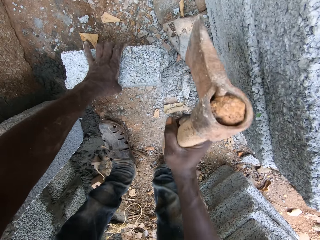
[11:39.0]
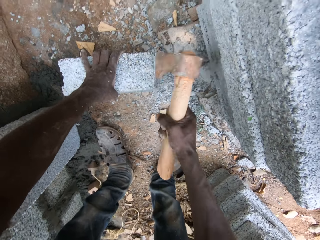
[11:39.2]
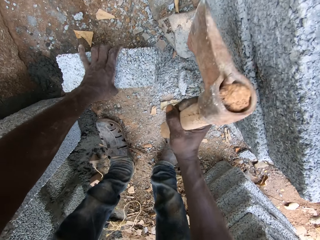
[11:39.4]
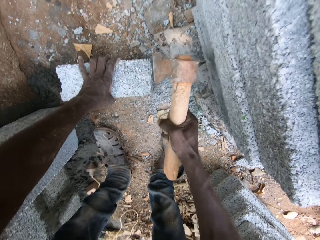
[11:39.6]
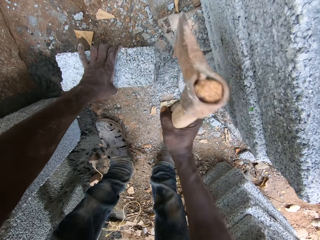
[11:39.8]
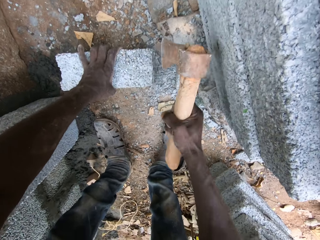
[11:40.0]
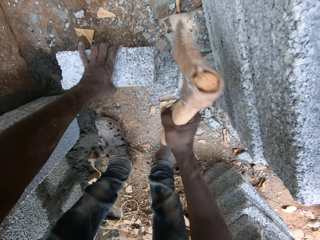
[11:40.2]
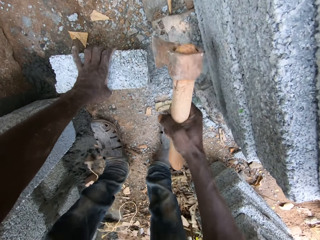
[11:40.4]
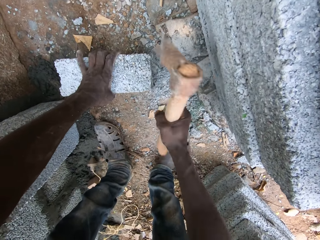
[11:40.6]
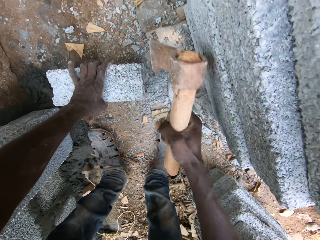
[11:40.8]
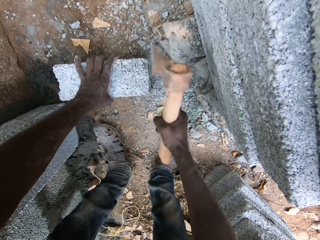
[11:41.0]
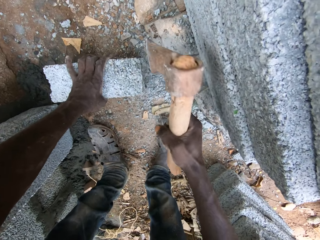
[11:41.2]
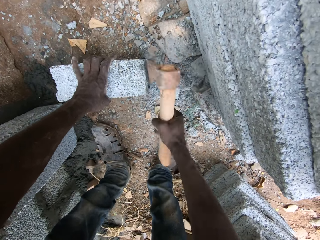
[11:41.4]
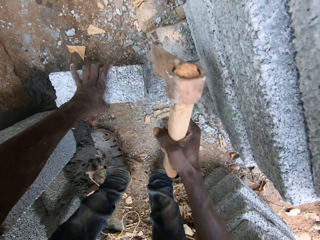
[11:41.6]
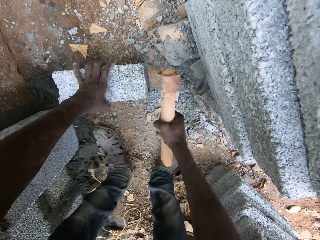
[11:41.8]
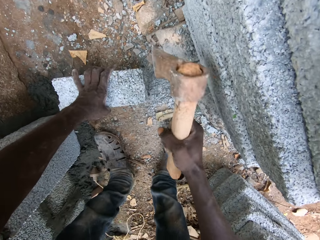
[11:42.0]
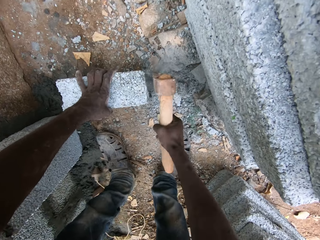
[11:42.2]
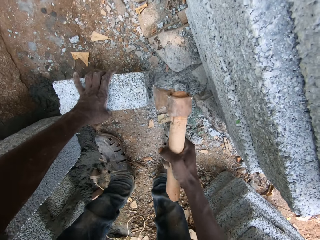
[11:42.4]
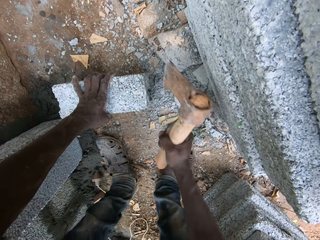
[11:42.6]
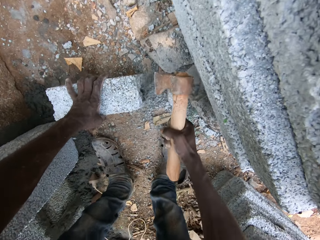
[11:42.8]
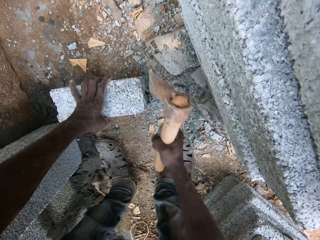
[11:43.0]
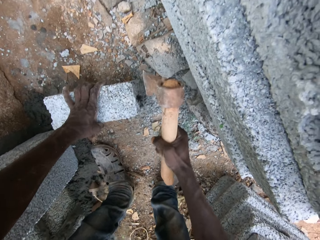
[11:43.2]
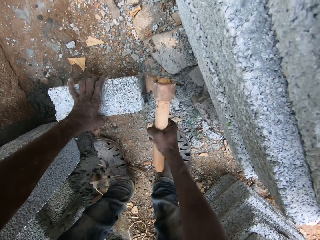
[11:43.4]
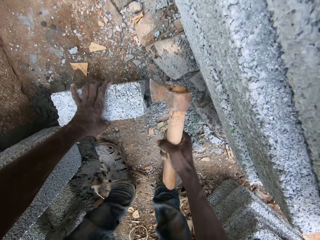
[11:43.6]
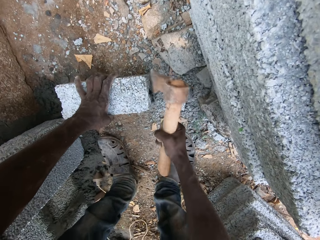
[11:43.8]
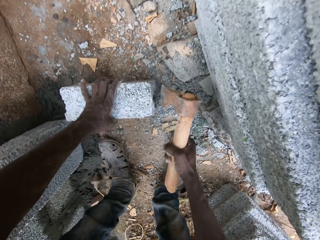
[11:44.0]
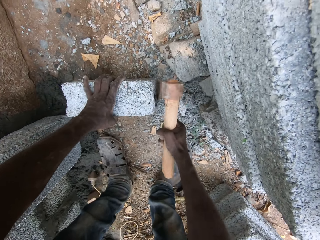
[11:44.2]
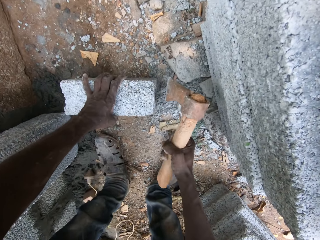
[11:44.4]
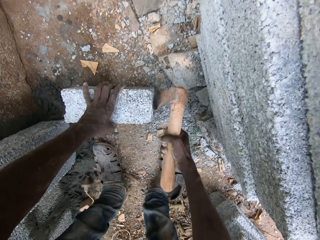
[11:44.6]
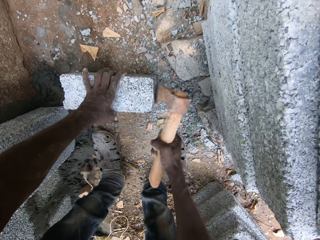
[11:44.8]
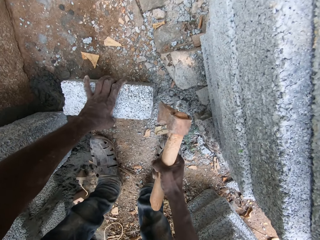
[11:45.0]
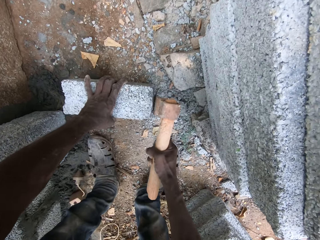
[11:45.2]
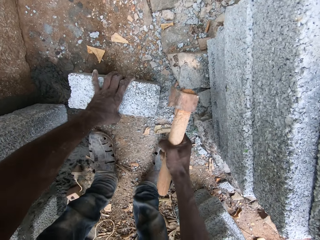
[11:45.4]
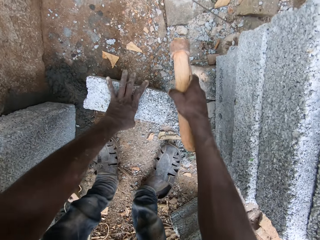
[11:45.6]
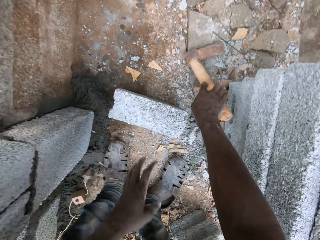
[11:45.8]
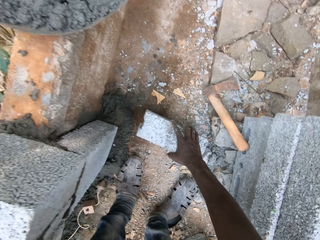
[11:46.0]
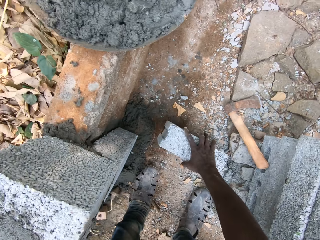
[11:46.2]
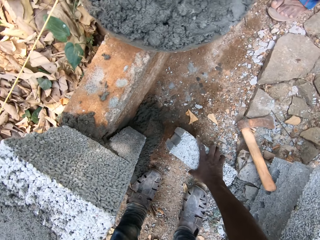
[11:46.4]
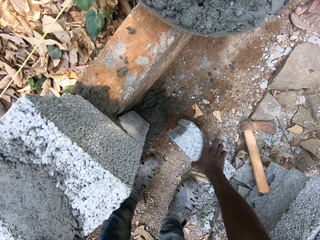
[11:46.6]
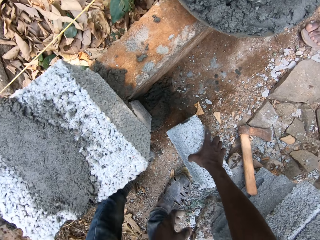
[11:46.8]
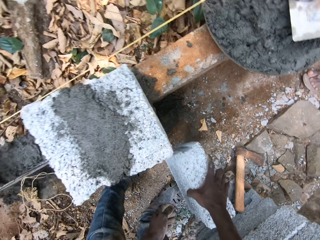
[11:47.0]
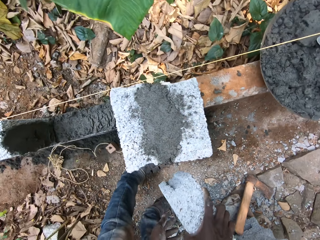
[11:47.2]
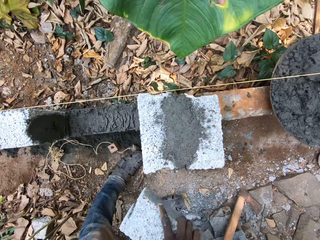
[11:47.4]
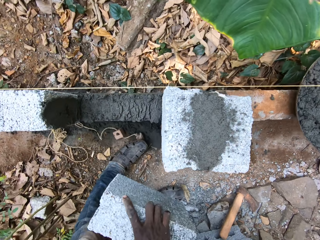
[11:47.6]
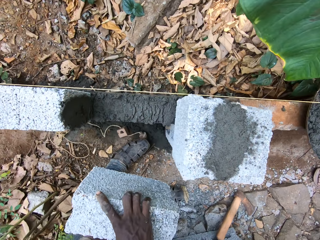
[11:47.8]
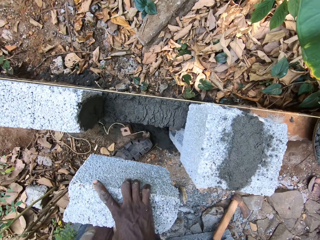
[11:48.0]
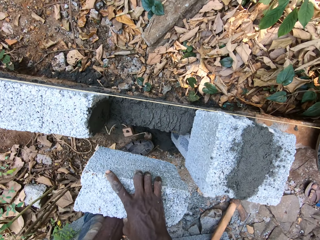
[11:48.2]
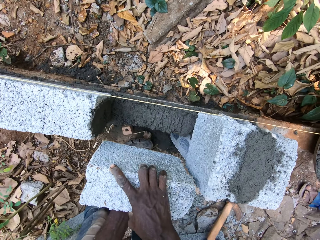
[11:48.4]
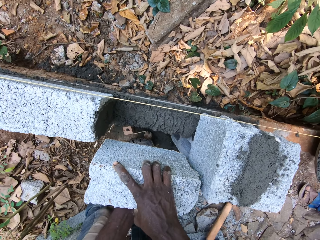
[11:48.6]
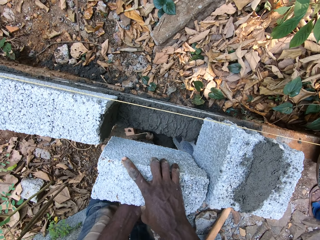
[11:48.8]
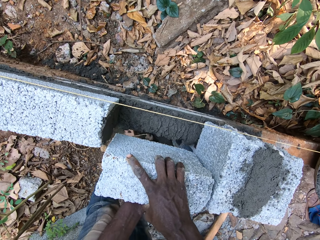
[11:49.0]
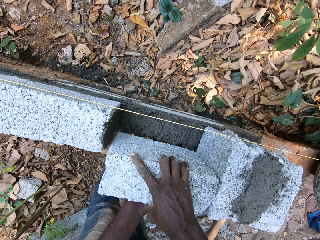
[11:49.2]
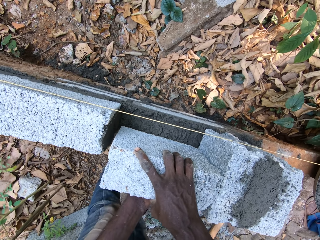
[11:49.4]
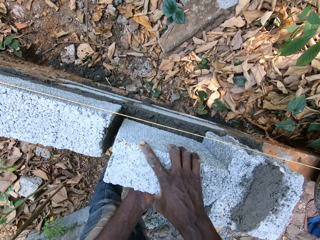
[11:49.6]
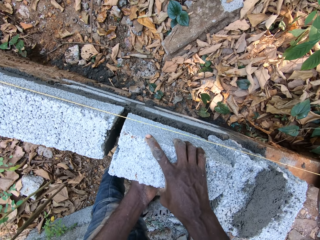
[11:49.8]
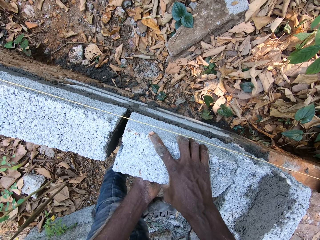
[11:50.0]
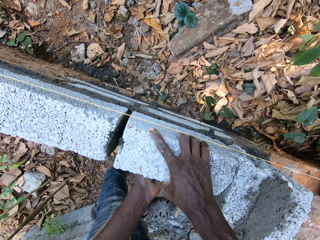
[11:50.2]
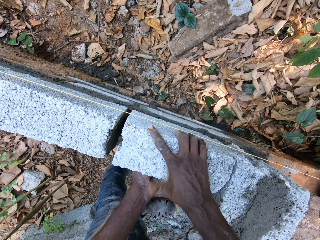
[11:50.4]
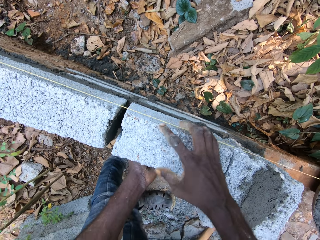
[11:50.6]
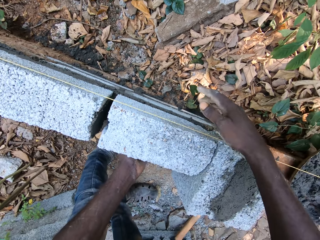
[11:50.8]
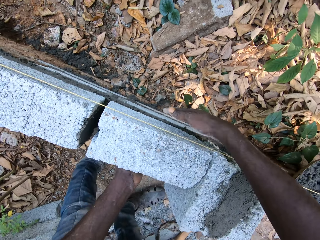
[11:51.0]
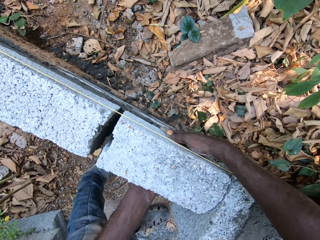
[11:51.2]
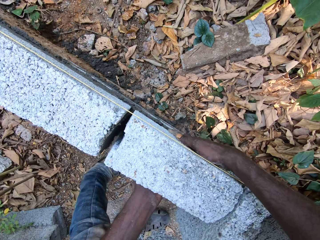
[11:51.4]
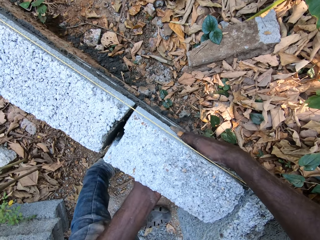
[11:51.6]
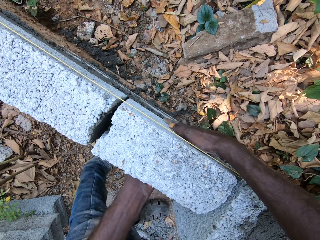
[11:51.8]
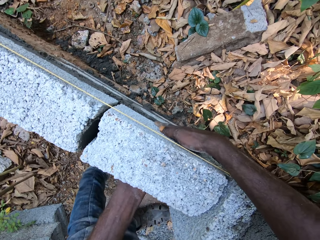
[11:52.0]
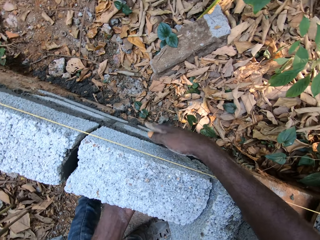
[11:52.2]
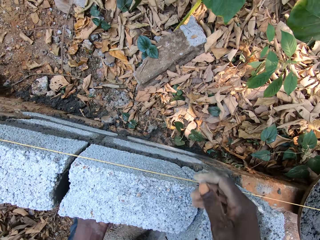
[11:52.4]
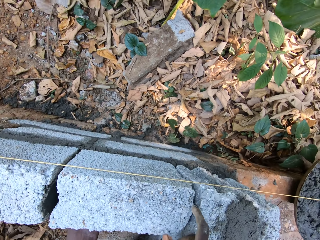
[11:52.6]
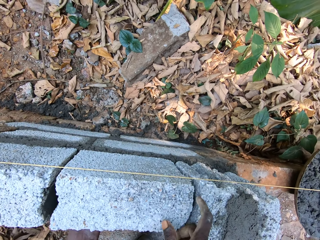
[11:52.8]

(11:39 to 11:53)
The camera wearer drops the pickaxe in his right hand on the ground. He carries the block from the ground with his right hand. He carries the block with both hands. He places the block in the space with both hands.

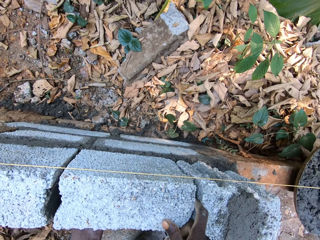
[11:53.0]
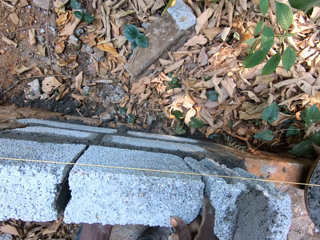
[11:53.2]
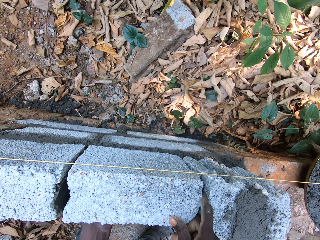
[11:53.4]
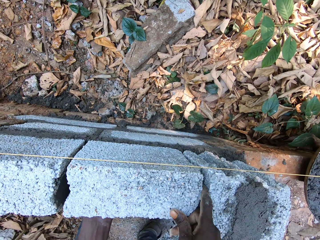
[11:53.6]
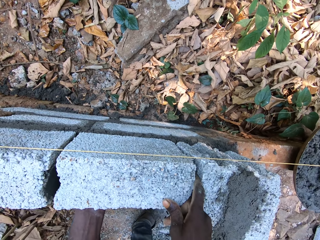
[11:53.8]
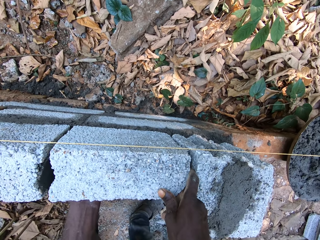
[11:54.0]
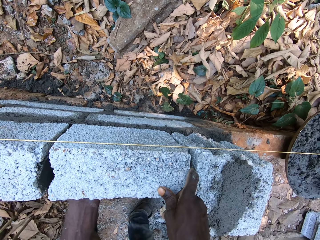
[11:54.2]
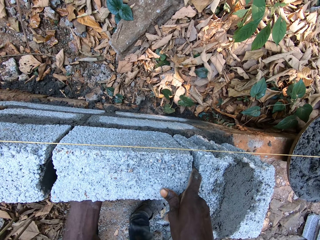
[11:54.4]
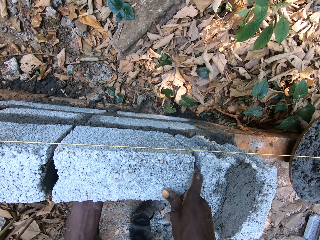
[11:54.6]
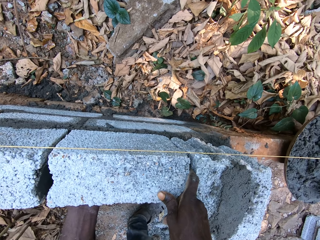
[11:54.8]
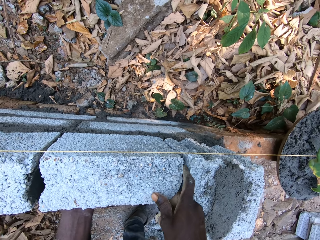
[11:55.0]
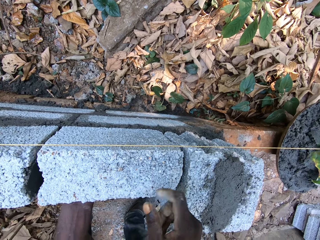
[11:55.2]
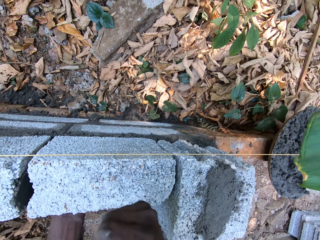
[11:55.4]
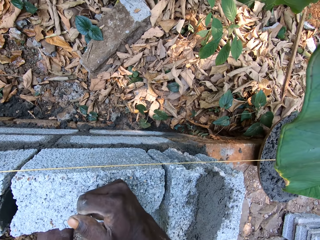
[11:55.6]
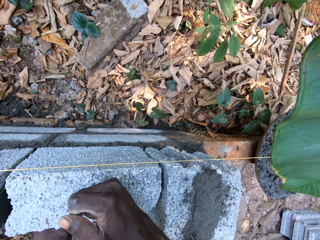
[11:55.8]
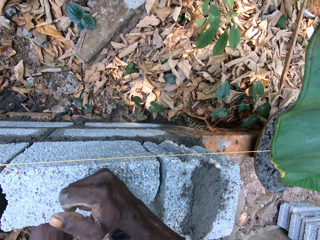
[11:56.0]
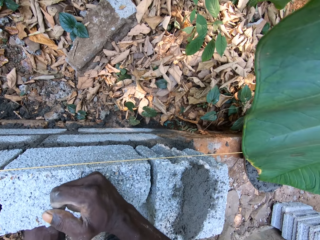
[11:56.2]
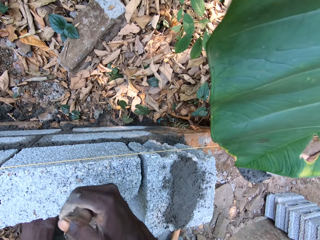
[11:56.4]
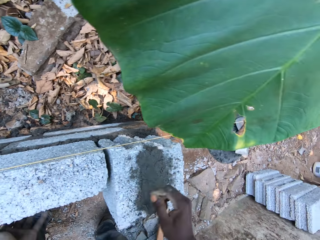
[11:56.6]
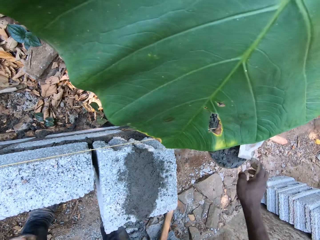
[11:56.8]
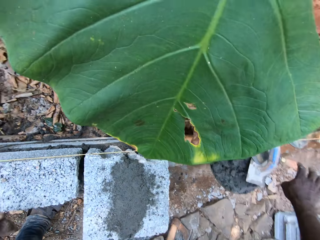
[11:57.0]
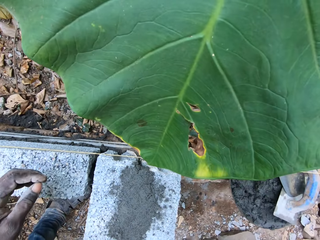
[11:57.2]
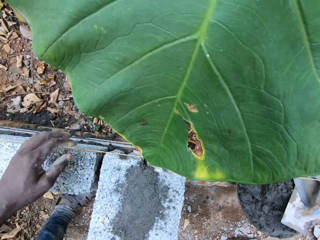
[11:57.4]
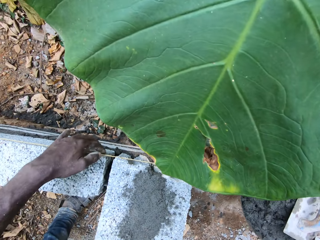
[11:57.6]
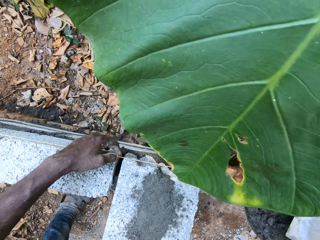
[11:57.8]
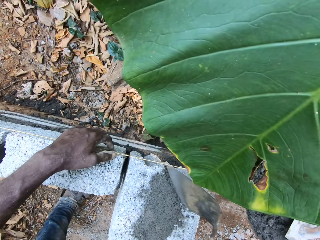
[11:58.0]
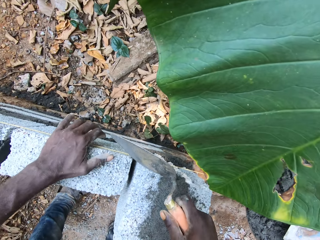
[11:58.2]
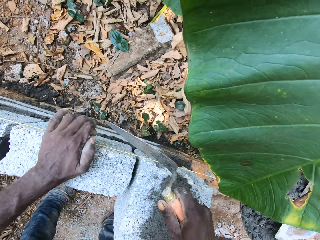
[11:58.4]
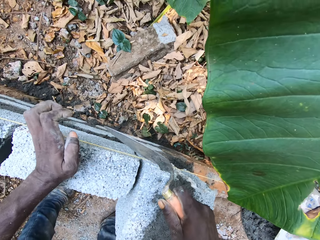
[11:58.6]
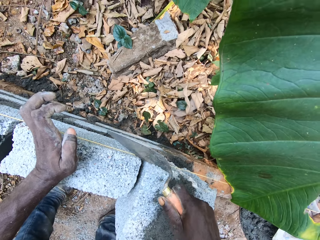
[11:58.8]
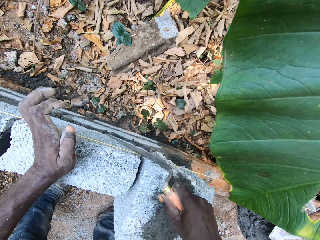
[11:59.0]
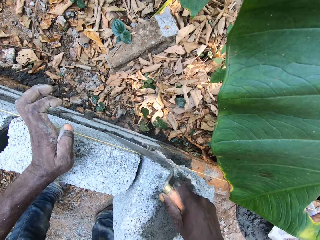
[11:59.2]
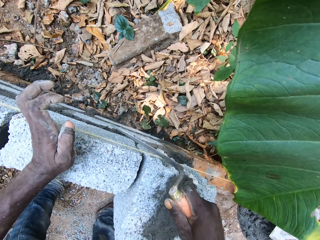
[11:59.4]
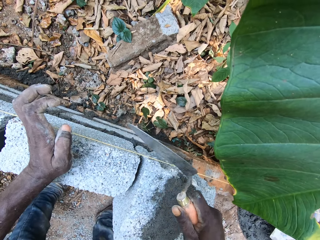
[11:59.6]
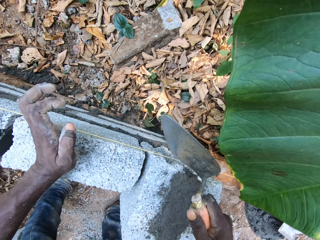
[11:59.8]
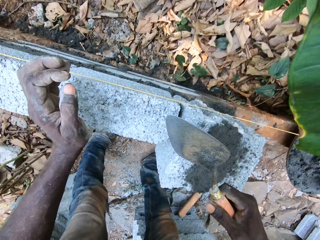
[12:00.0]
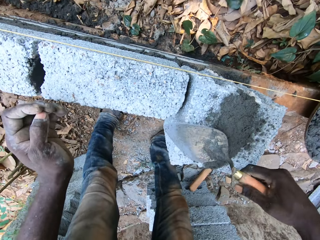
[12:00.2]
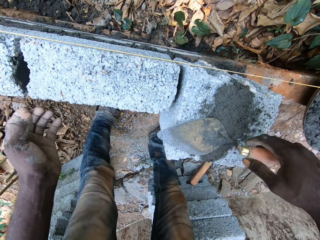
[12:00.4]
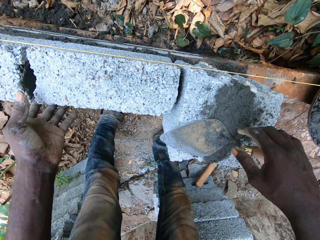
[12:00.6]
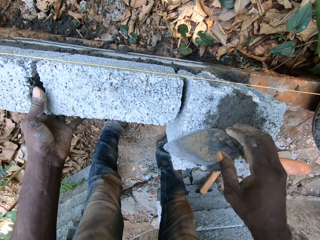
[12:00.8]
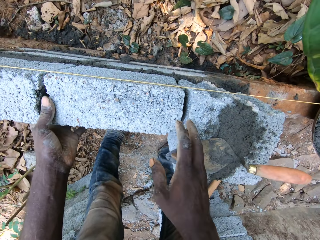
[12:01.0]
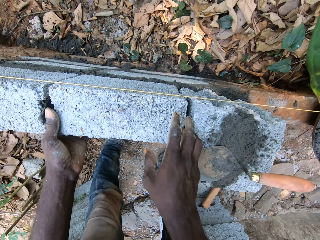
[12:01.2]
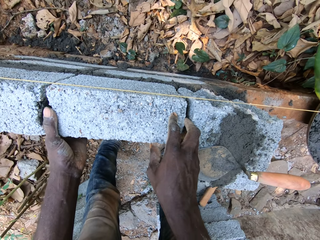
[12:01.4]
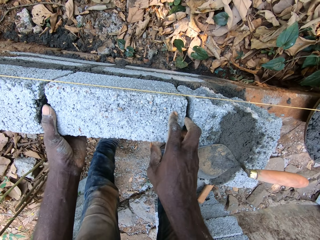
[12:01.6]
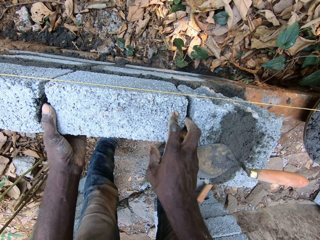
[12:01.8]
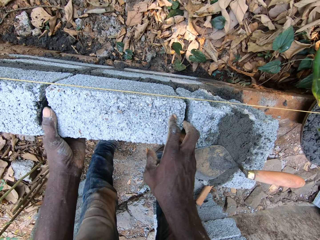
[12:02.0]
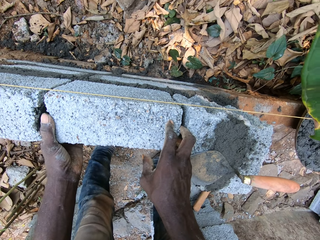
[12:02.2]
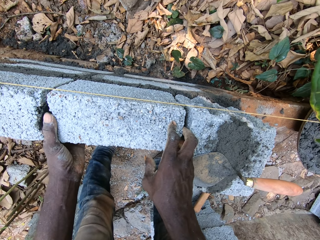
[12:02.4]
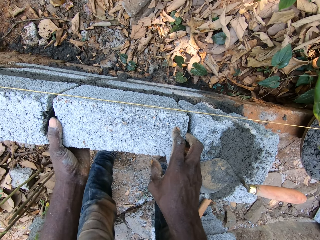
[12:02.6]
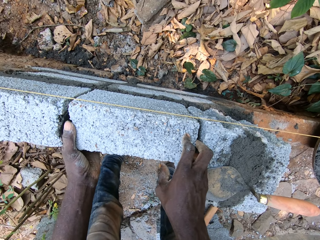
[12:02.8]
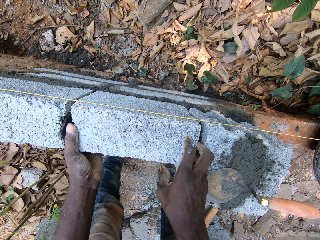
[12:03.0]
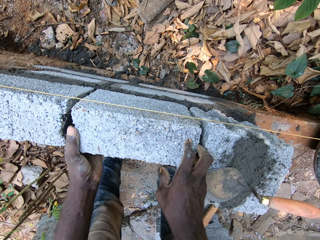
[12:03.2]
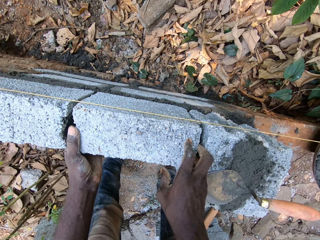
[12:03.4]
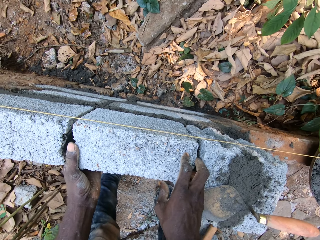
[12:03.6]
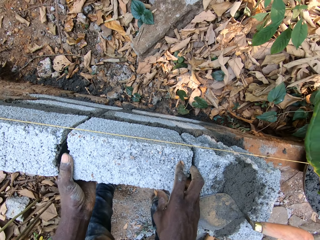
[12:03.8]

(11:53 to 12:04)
The camera wearer hits the block with his right hand. He picks the trowel from the tray of cement with his right hand. He hits the block with the trowel in his right hand. He drops the trowel in his right hand on the block. He adjusts the block with both hands.
